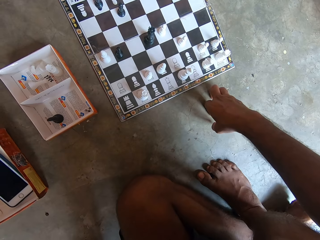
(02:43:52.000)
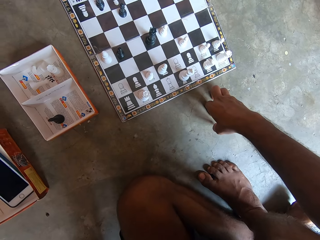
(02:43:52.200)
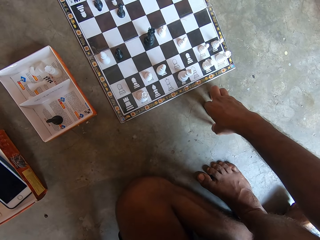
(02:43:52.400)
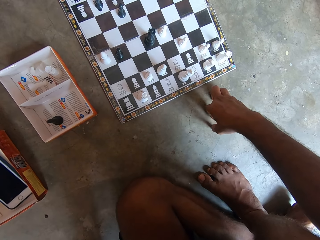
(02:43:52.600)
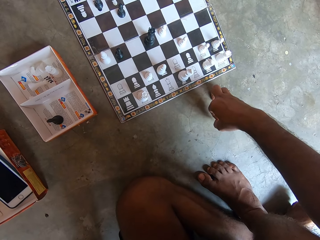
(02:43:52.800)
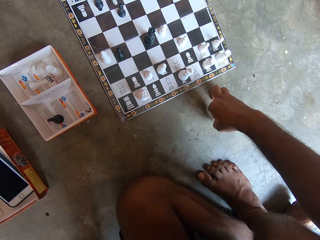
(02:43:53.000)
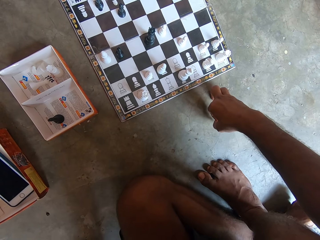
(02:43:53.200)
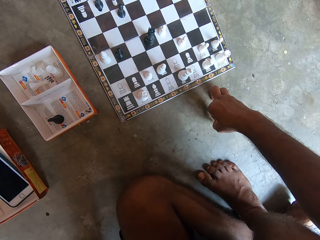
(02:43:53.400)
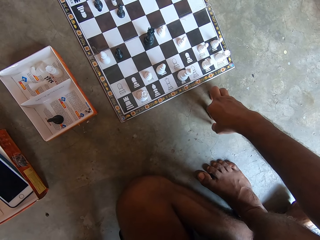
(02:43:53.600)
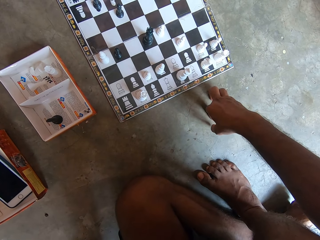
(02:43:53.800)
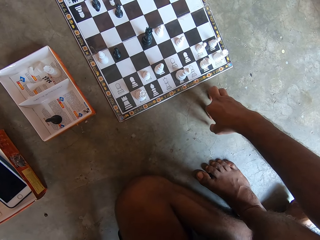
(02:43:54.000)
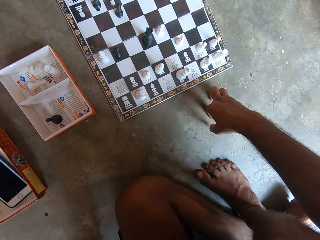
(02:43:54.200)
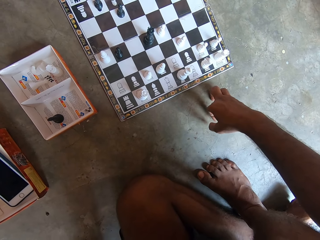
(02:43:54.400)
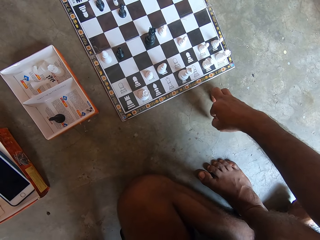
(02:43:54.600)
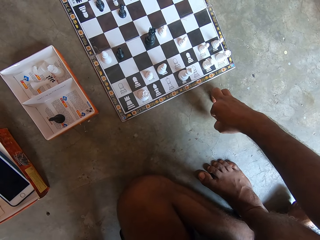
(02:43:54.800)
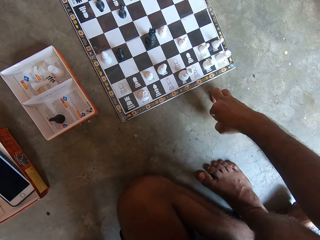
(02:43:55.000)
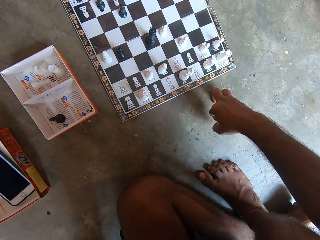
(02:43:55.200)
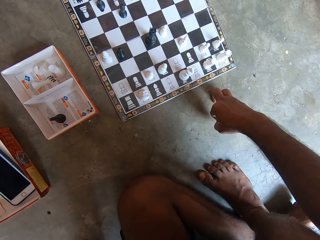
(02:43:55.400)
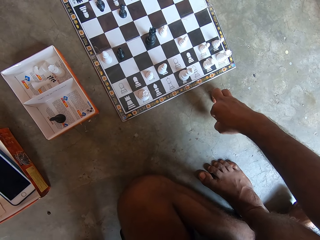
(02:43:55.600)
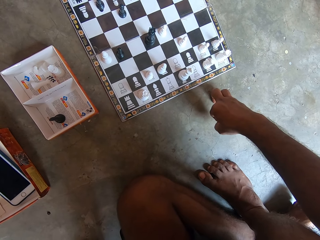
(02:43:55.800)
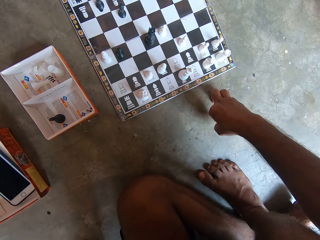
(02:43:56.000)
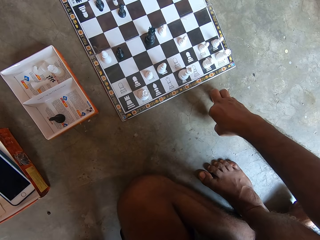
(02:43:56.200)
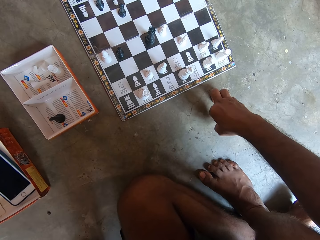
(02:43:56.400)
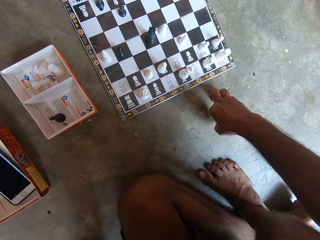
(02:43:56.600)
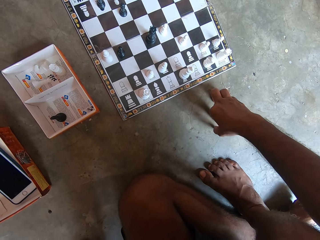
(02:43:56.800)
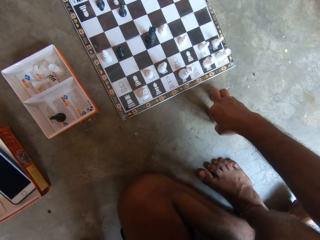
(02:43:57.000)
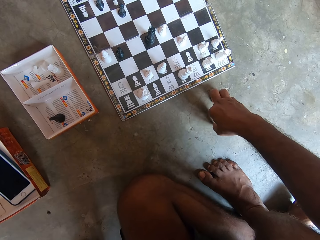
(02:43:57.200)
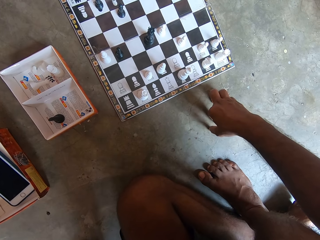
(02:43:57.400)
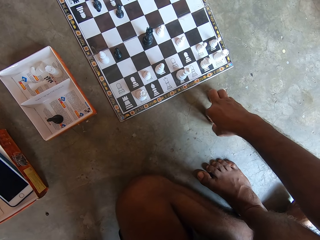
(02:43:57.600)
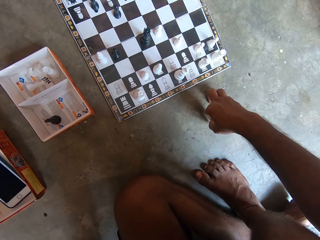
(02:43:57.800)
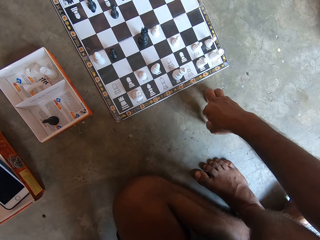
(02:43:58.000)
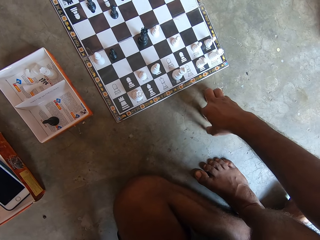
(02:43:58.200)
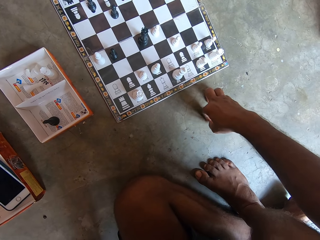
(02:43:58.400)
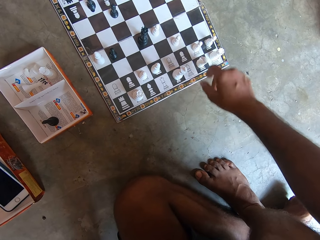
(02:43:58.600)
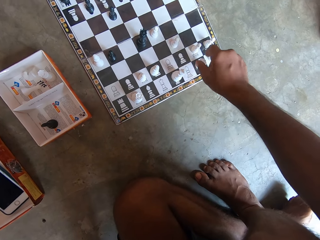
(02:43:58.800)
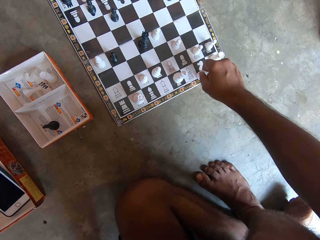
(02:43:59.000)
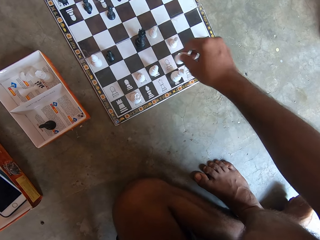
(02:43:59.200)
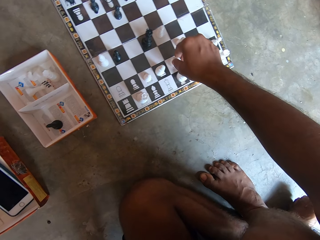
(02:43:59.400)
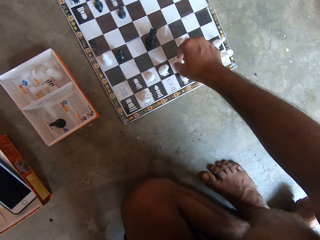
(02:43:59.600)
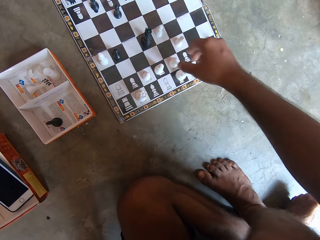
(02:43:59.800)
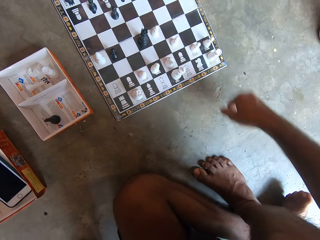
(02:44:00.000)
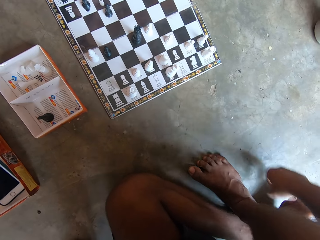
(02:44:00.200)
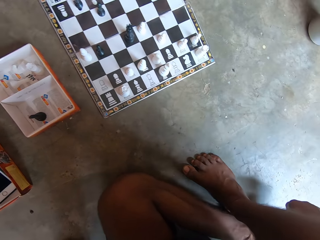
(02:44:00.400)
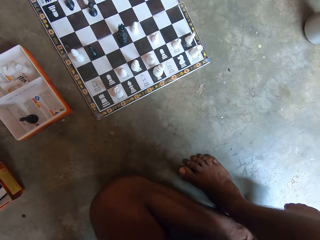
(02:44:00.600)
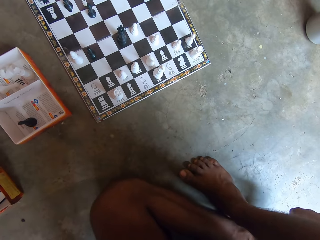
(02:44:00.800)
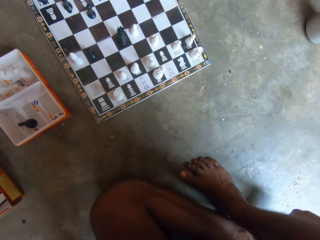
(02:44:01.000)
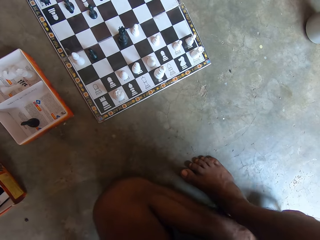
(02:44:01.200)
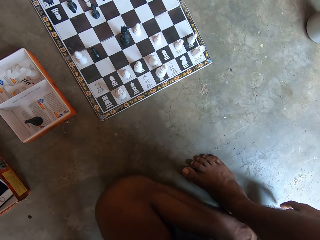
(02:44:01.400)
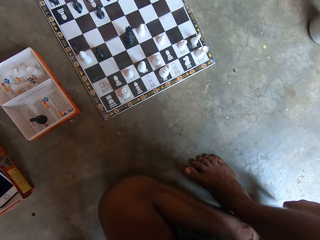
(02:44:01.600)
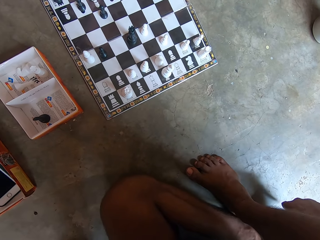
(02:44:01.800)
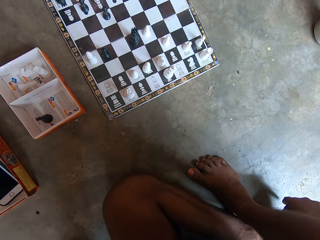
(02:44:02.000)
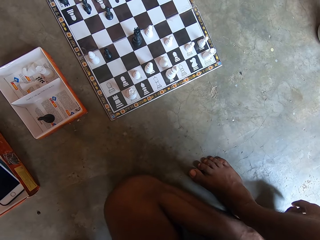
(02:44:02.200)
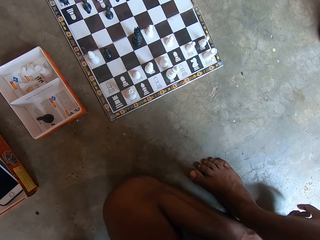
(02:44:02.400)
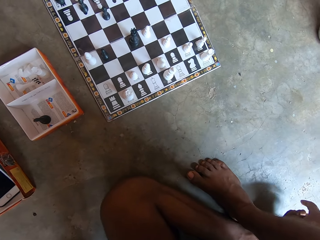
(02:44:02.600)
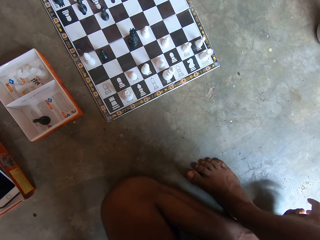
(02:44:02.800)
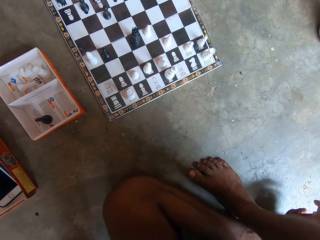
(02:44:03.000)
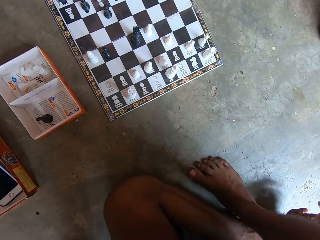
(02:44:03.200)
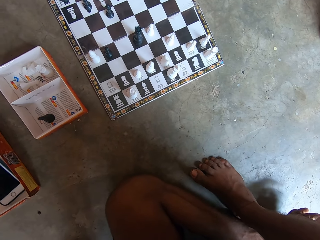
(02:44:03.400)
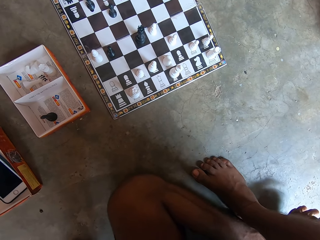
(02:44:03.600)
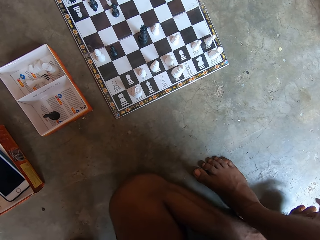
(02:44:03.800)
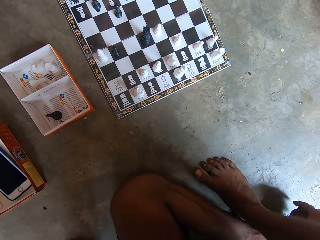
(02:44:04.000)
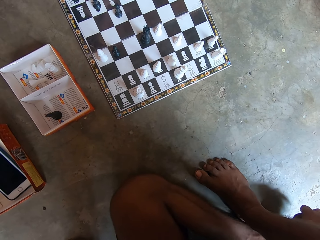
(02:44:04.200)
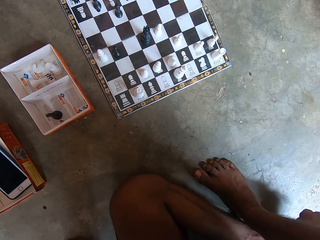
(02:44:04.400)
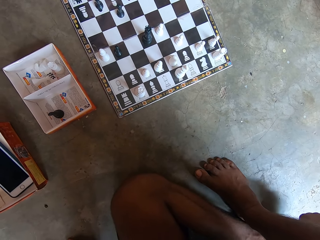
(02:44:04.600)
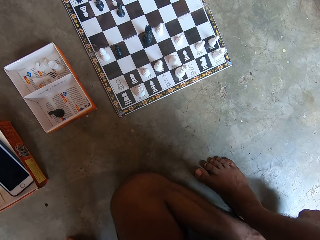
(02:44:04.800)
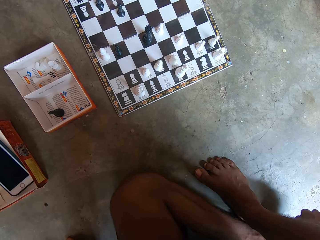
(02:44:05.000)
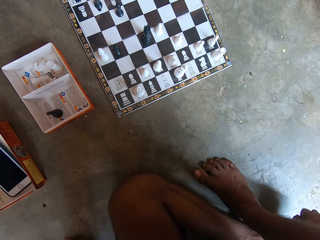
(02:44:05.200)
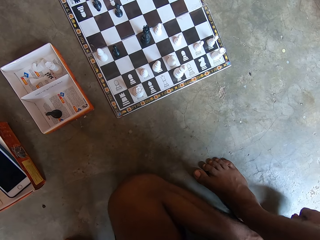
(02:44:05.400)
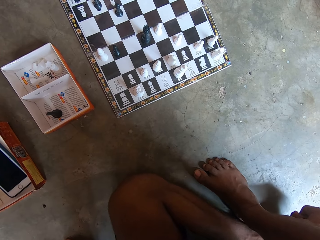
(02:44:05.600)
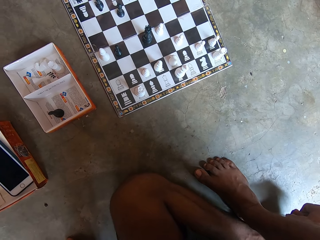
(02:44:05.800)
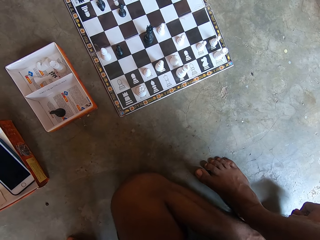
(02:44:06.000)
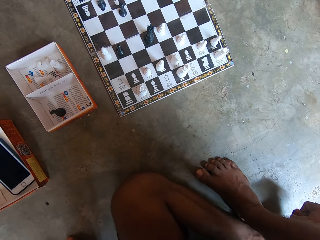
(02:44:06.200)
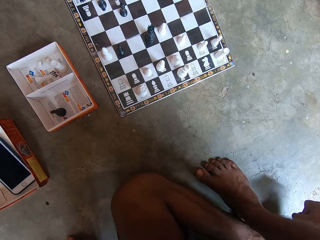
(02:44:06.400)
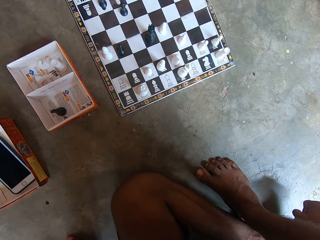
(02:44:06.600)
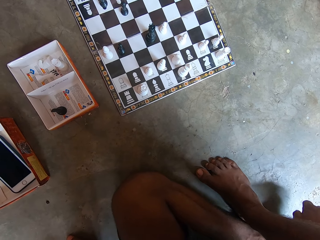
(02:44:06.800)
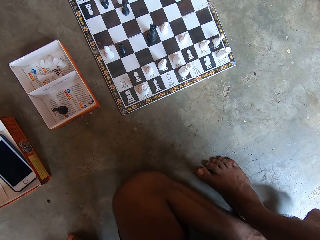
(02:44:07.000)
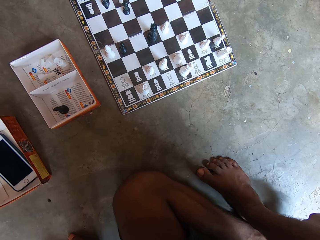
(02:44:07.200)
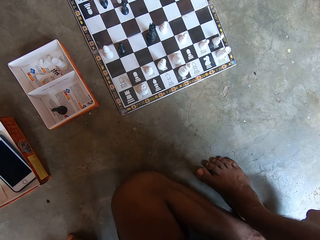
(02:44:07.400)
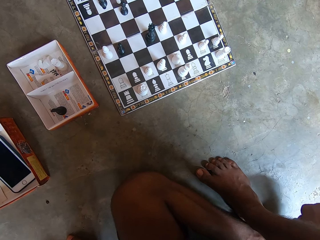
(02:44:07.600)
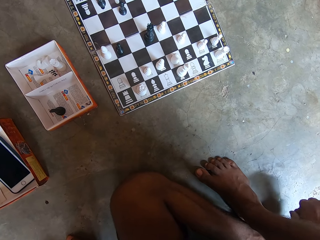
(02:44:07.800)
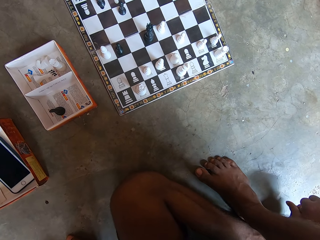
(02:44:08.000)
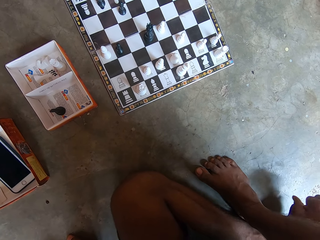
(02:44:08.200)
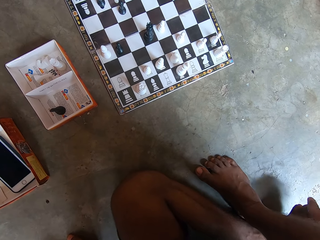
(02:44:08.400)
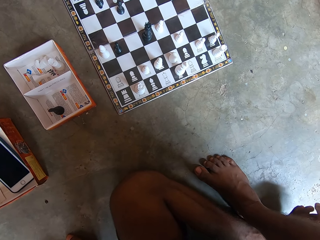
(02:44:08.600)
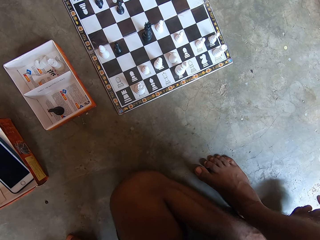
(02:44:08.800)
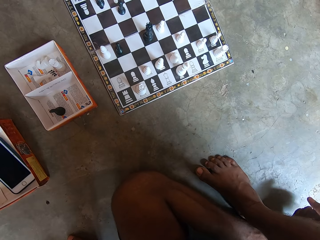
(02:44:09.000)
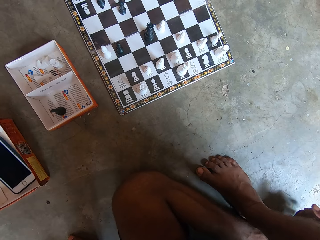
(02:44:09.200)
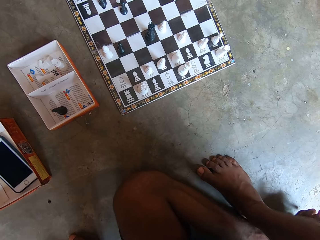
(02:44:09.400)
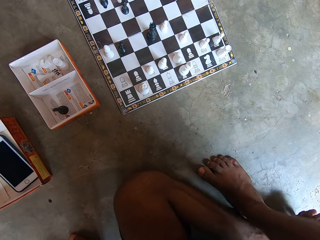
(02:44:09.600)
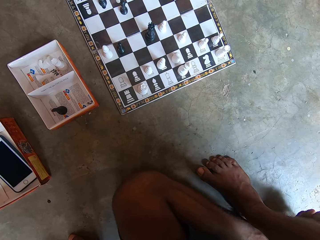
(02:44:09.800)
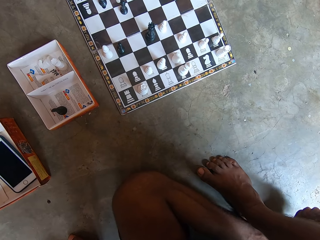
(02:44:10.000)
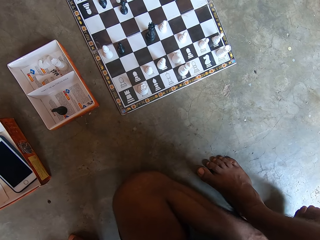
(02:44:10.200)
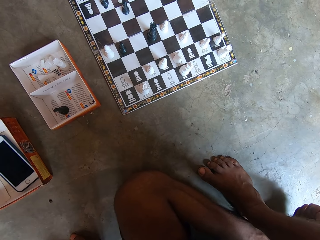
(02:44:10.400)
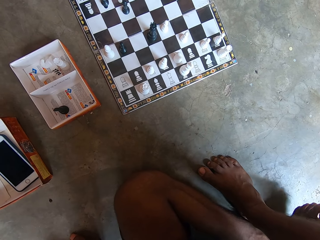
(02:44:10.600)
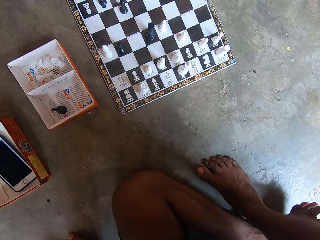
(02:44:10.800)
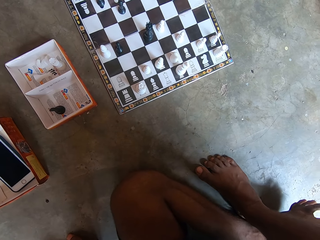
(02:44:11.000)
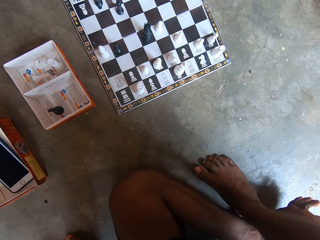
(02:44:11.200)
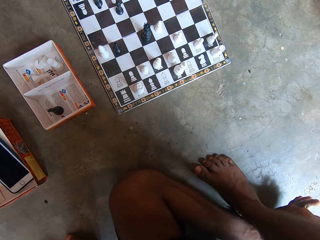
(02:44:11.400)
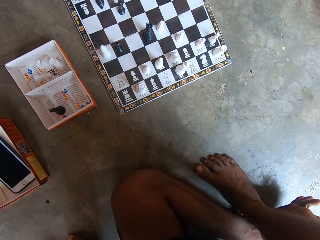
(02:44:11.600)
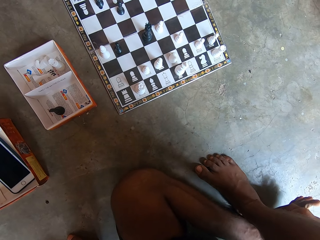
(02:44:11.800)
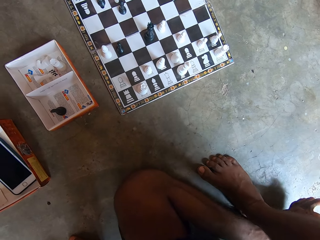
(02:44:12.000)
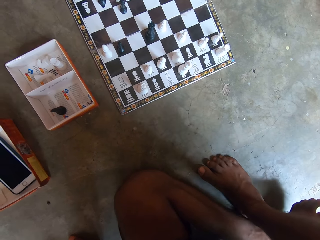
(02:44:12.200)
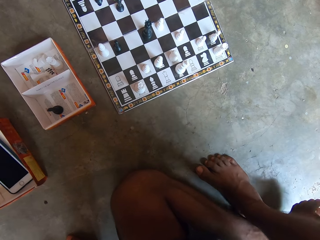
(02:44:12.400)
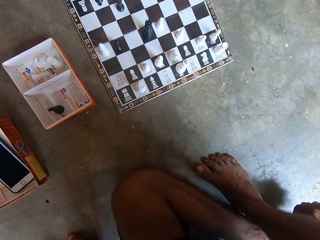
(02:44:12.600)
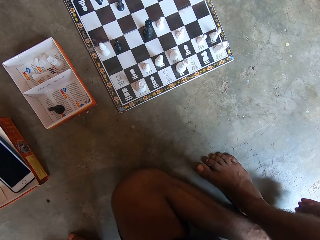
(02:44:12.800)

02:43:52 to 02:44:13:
The camera wearer moves a chess piece on a chess board on the floor. They move a chess piece again. They look at the chess board on the floor. They rub a toe with fingers.
